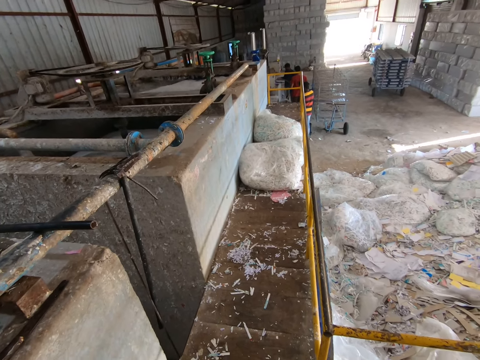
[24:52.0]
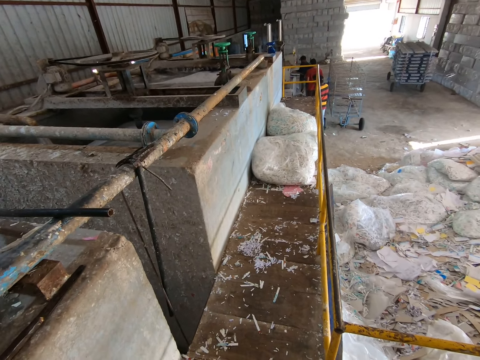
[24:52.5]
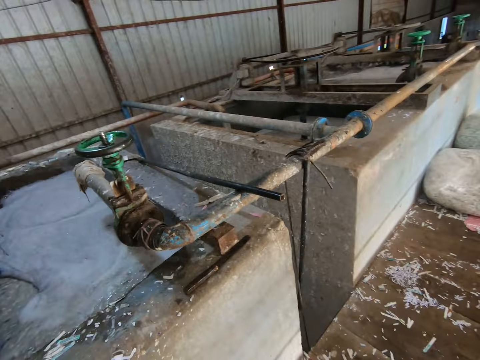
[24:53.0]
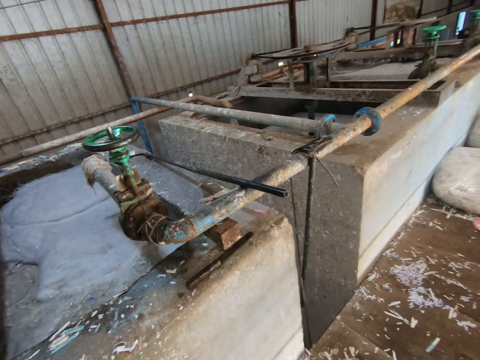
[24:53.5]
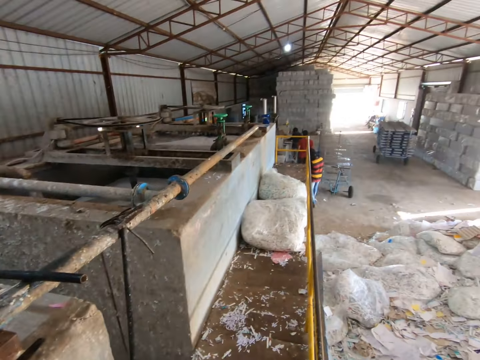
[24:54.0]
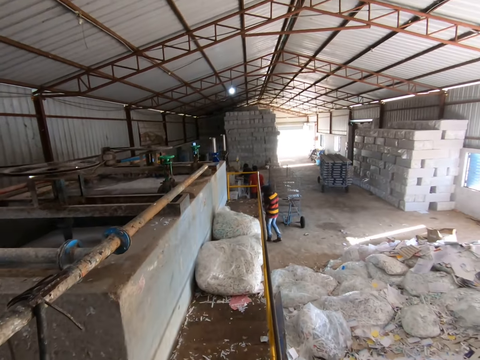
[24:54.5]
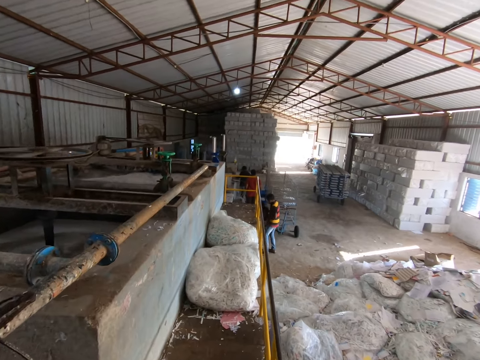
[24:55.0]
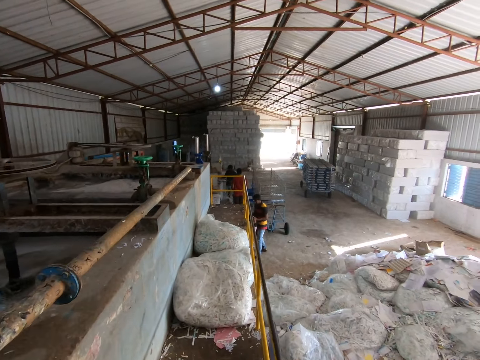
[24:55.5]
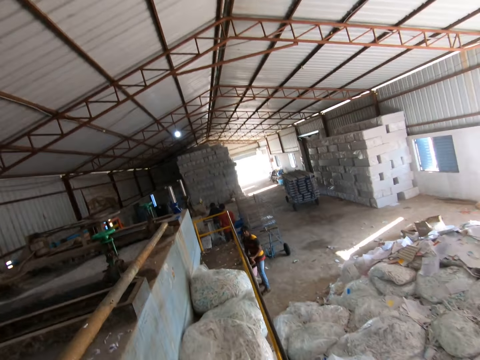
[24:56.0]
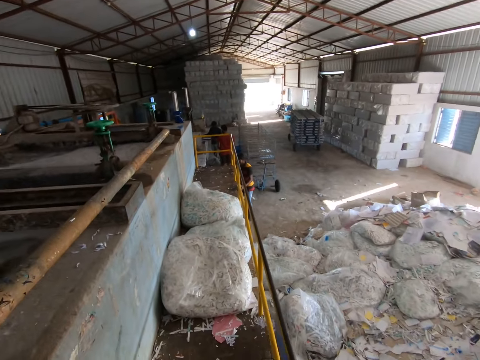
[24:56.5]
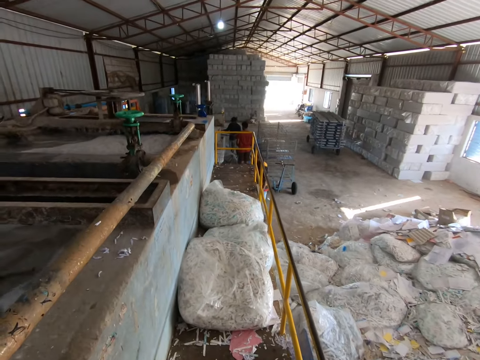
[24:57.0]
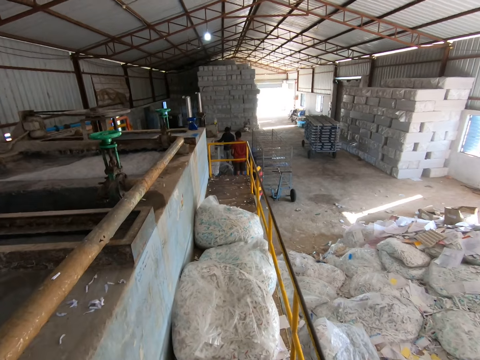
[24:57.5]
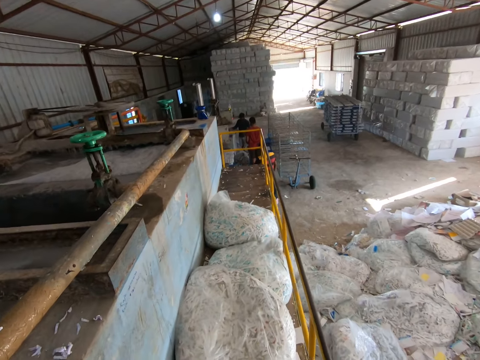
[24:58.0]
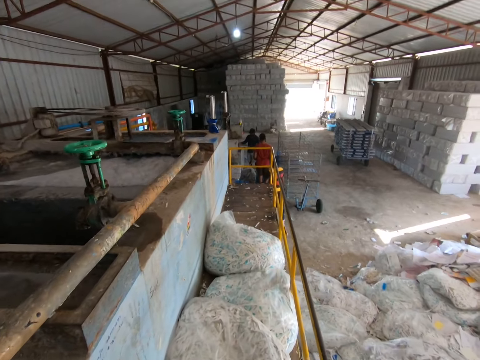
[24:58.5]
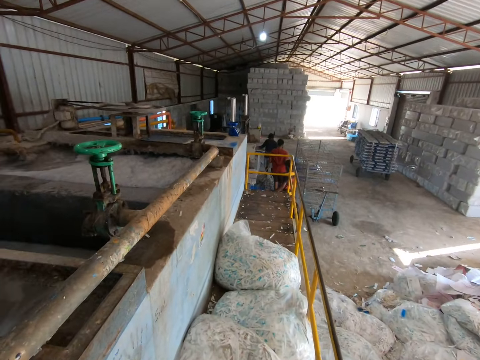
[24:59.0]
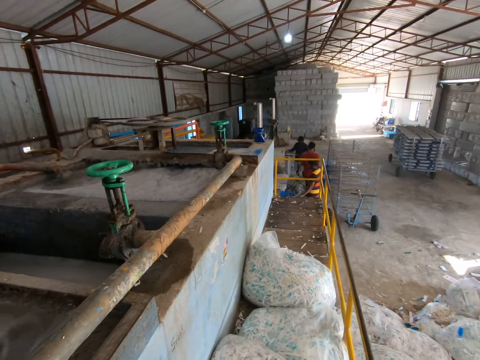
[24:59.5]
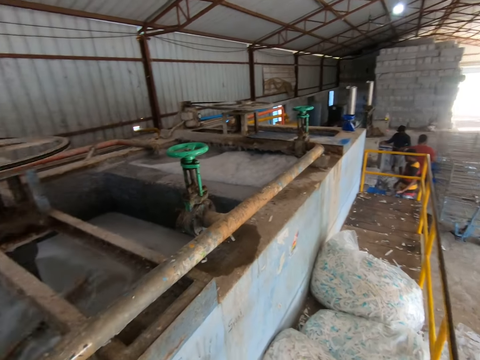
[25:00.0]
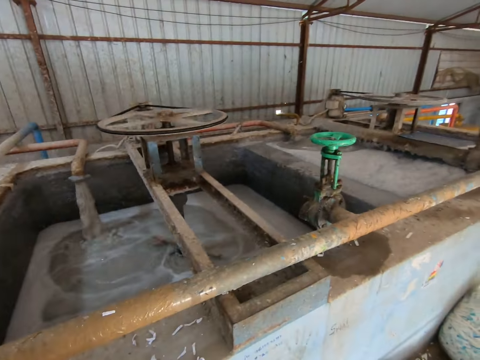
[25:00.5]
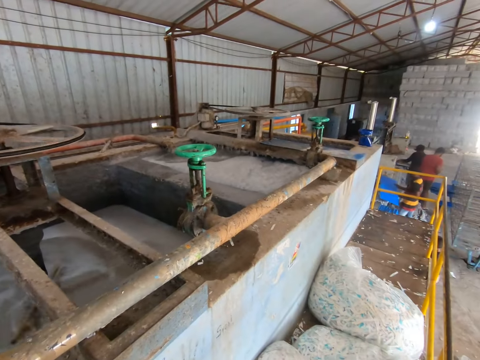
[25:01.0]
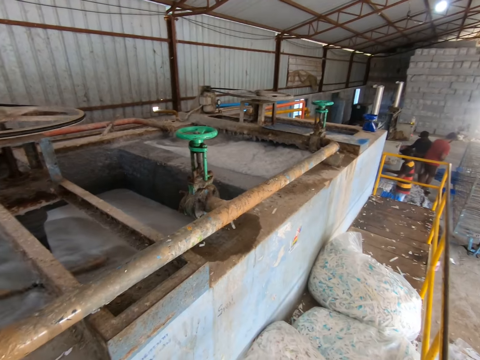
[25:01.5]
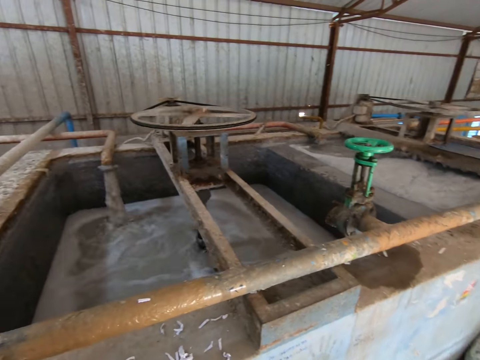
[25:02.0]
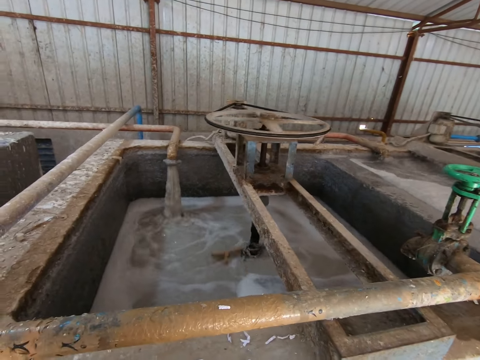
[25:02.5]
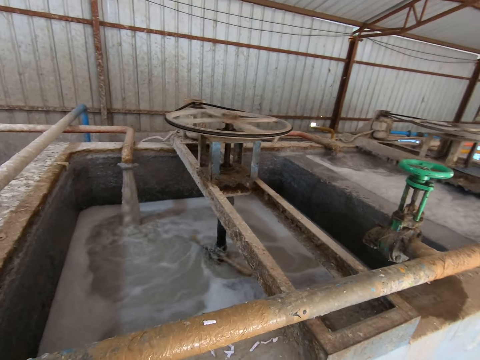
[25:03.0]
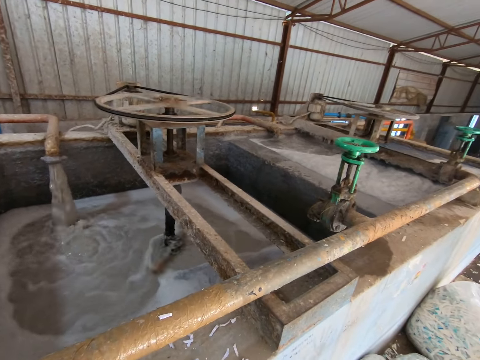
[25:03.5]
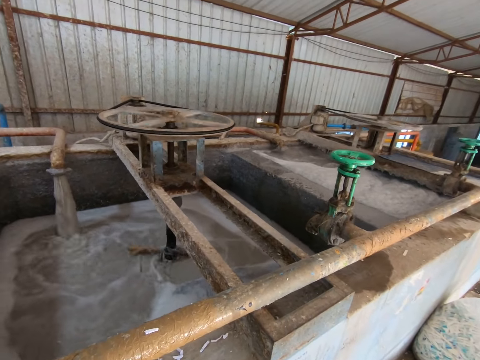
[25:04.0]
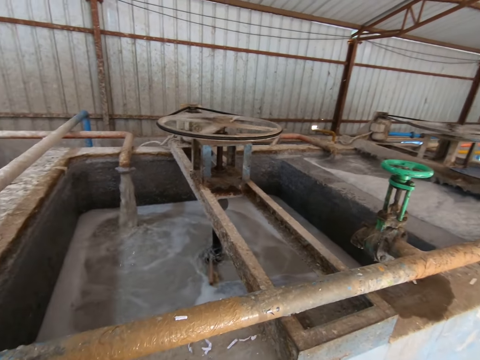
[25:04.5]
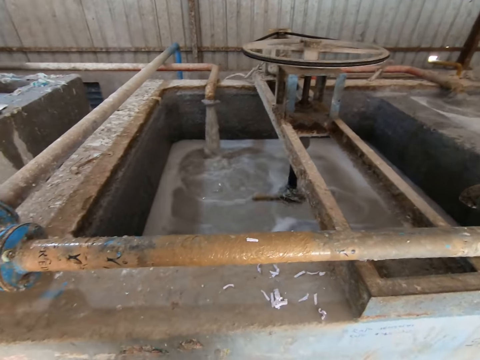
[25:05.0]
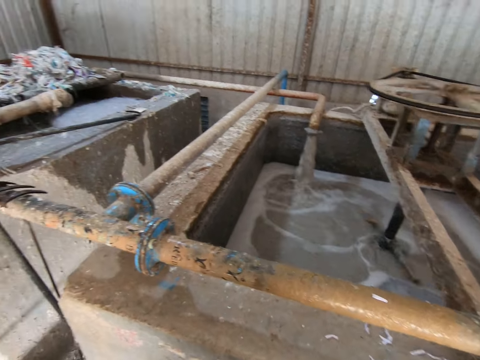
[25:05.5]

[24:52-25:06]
The camera wearer interacts with a man. They walk around the room. The man puts a plastic sheet into the egg crate-making machine with both hands.

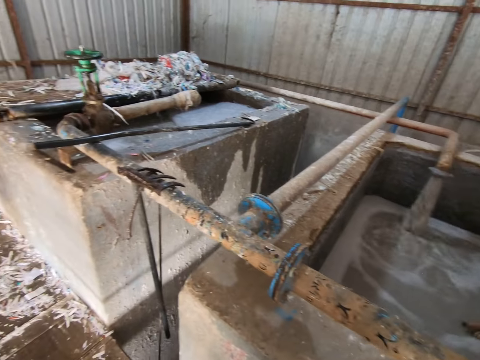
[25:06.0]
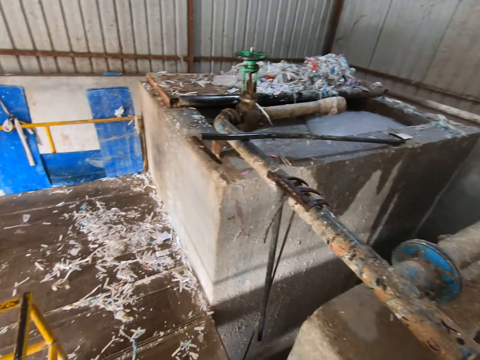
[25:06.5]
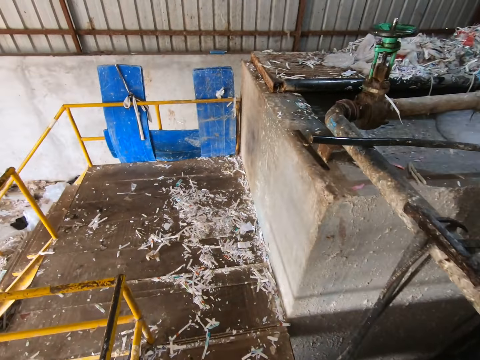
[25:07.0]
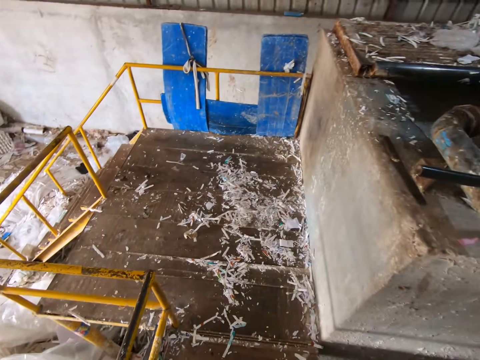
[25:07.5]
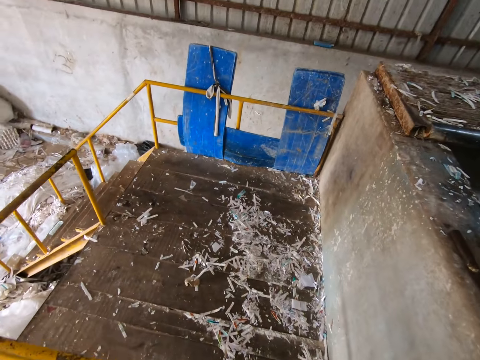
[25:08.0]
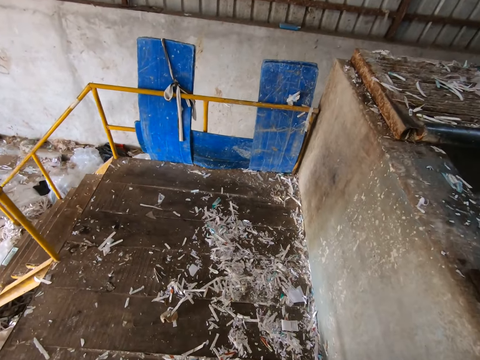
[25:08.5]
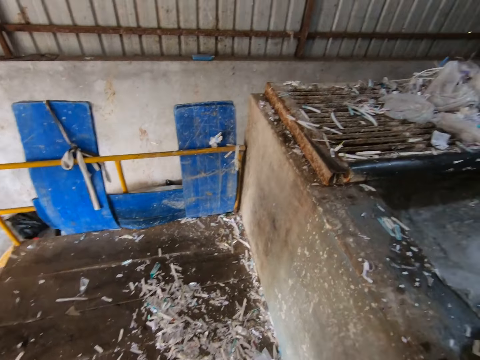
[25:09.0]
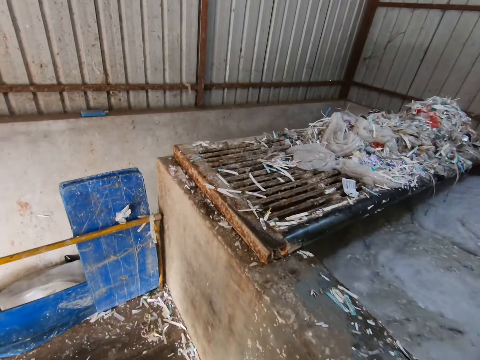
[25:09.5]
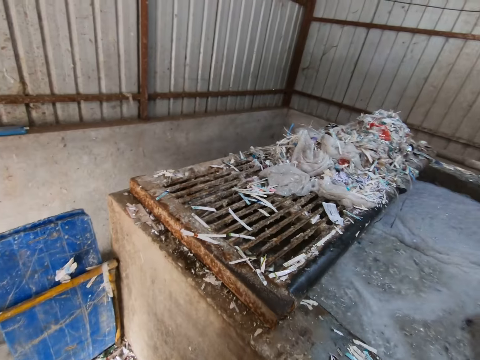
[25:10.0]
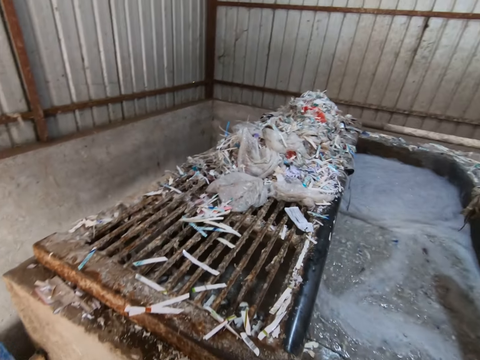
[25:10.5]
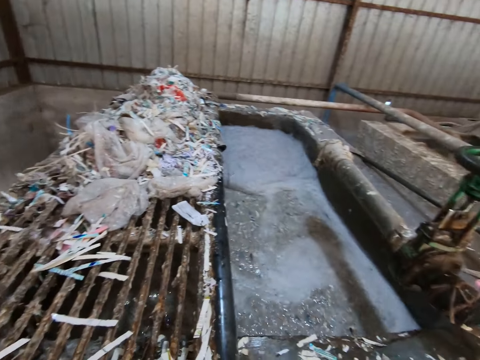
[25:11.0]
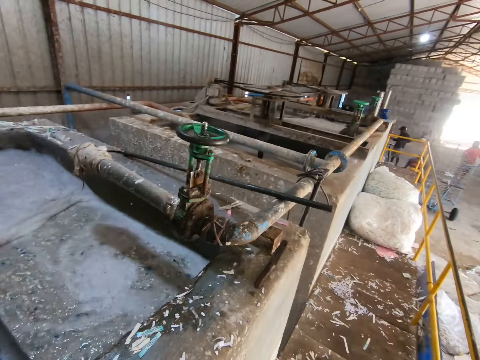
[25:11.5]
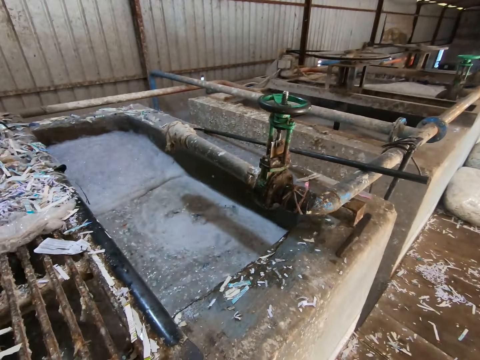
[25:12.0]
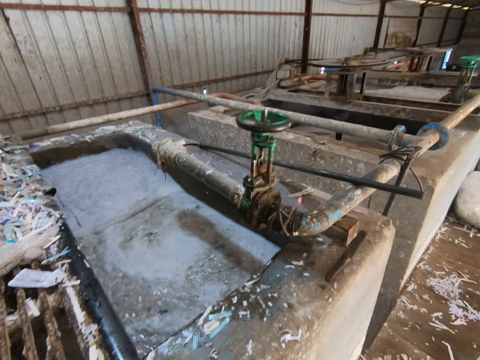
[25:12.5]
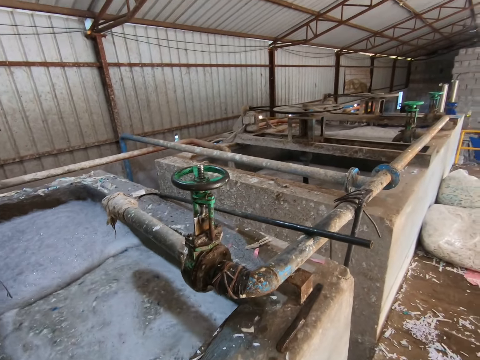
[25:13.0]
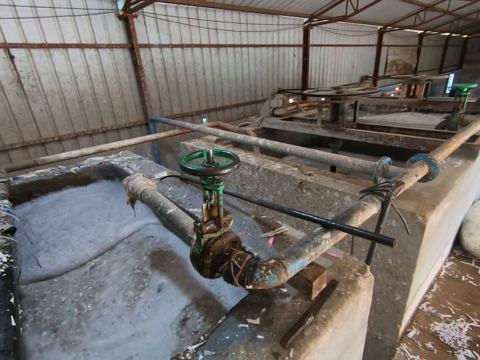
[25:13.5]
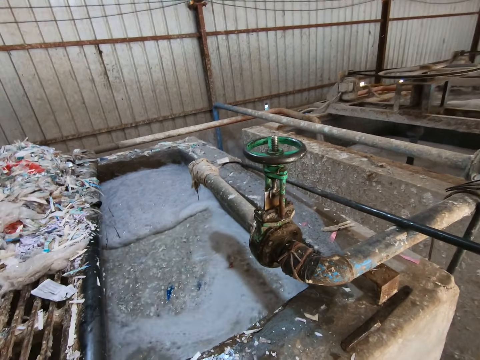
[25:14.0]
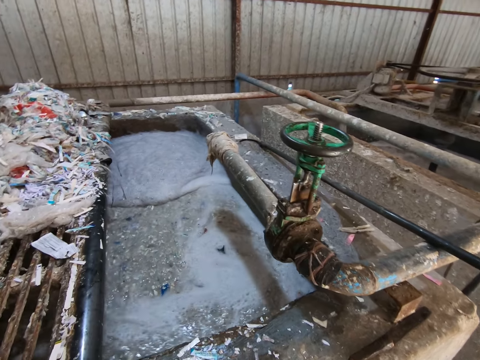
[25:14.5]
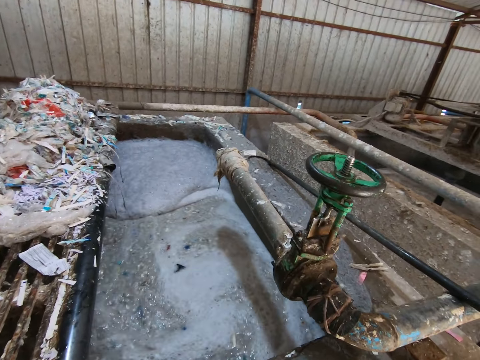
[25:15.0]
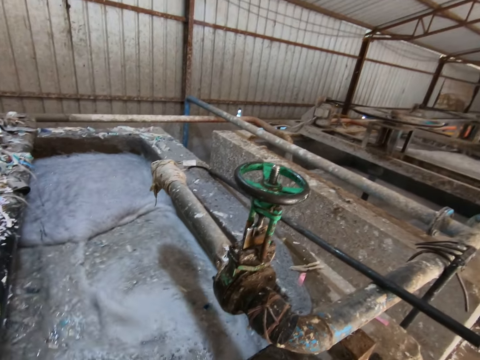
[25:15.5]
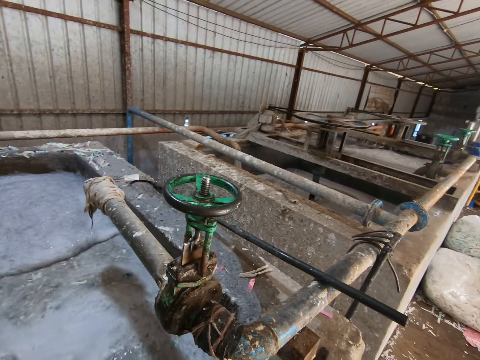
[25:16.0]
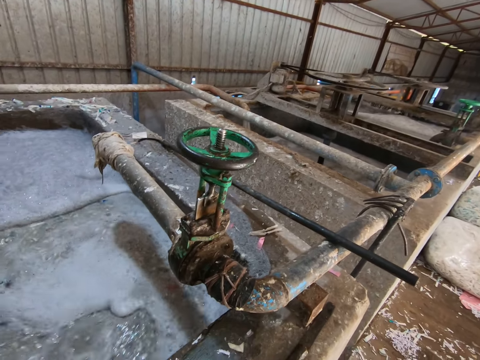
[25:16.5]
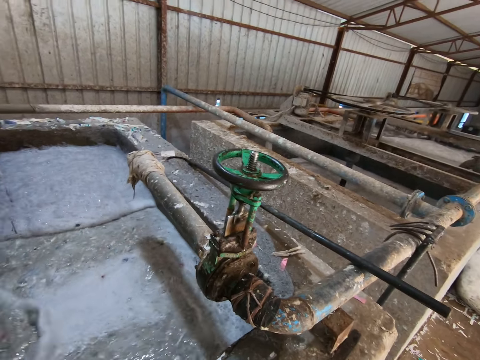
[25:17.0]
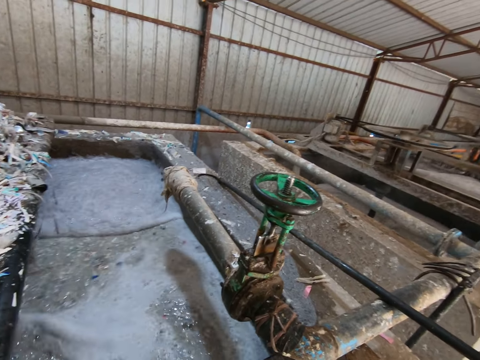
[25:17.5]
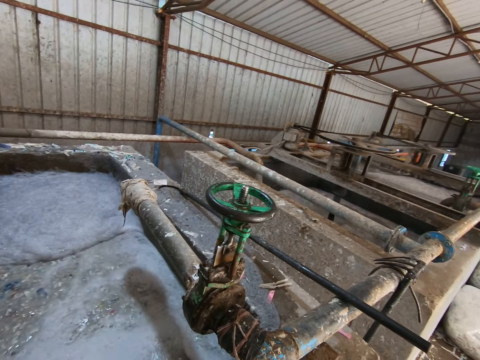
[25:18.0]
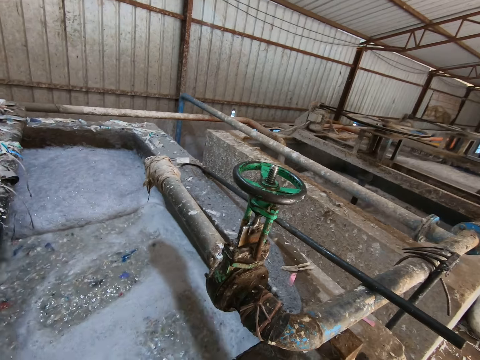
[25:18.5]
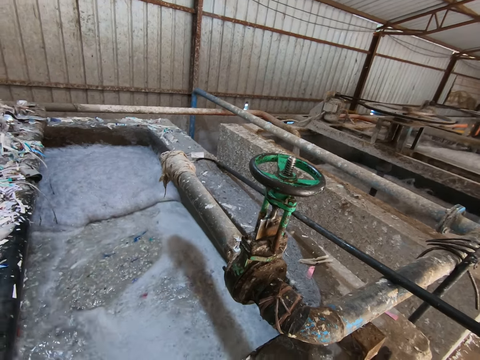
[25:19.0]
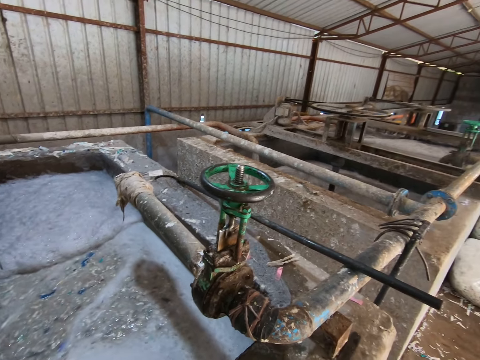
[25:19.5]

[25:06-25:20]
The camera wearer walks towards the end of the pond.
